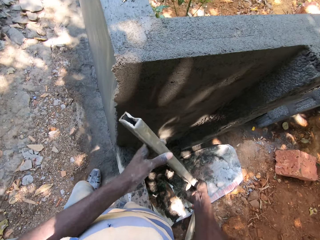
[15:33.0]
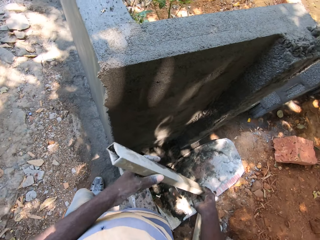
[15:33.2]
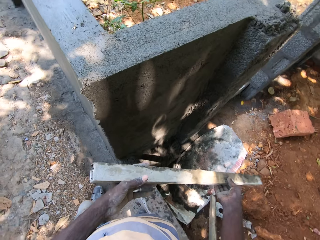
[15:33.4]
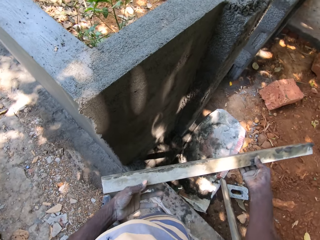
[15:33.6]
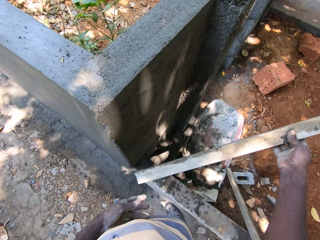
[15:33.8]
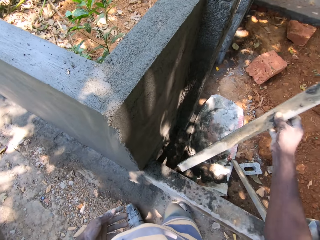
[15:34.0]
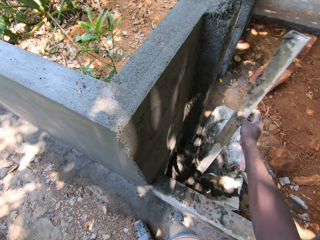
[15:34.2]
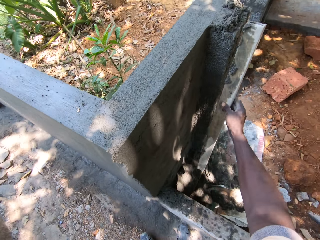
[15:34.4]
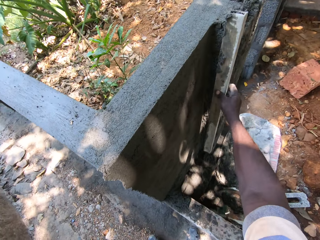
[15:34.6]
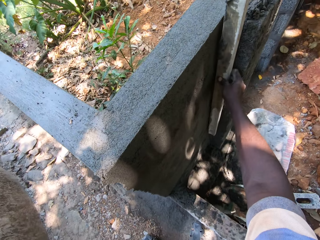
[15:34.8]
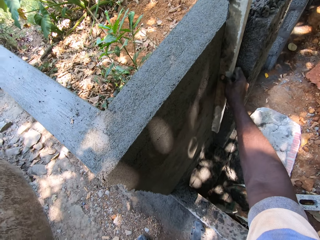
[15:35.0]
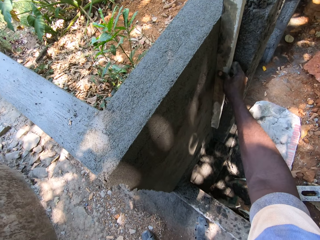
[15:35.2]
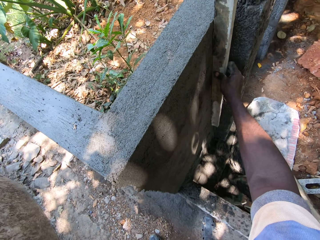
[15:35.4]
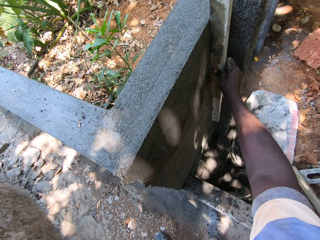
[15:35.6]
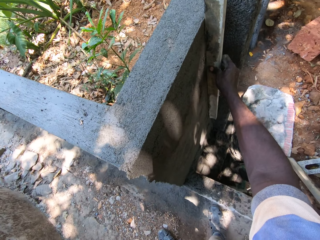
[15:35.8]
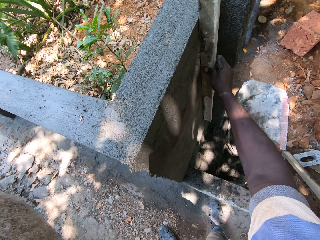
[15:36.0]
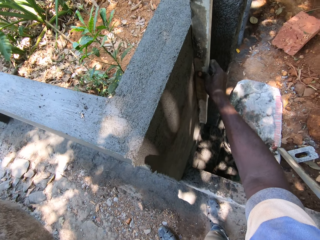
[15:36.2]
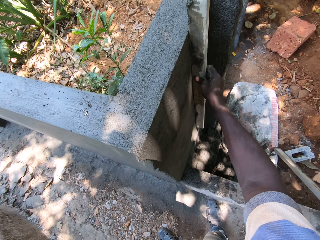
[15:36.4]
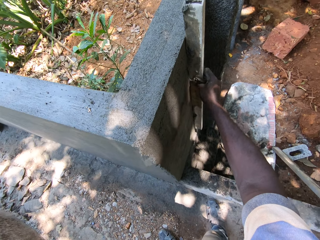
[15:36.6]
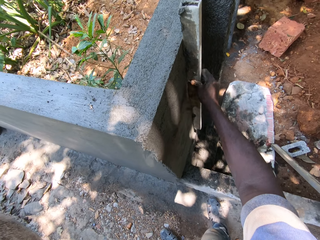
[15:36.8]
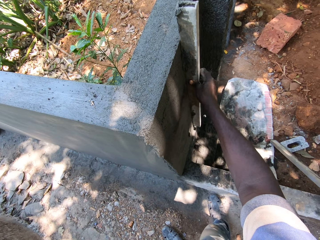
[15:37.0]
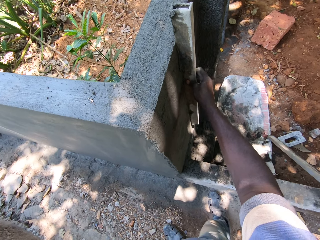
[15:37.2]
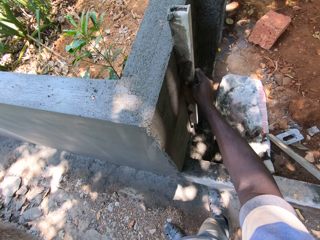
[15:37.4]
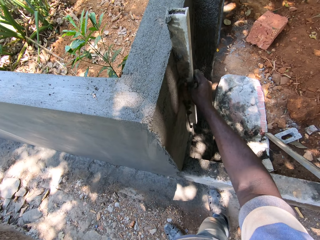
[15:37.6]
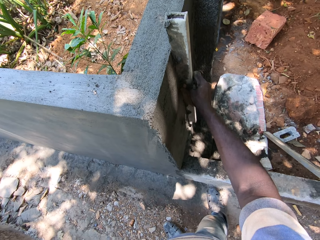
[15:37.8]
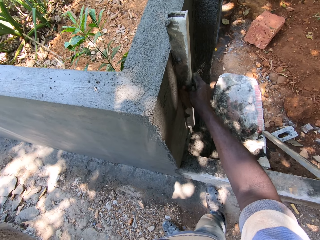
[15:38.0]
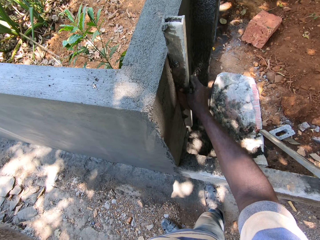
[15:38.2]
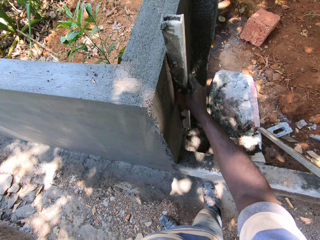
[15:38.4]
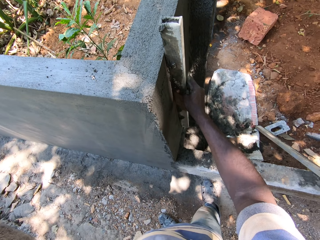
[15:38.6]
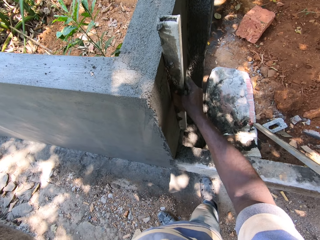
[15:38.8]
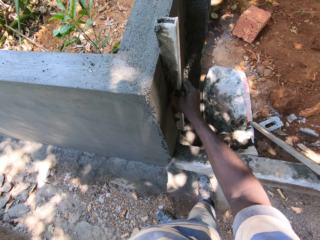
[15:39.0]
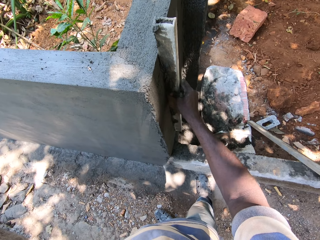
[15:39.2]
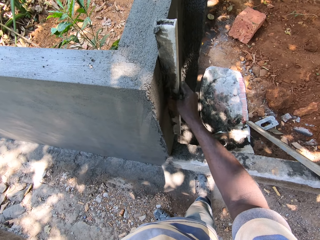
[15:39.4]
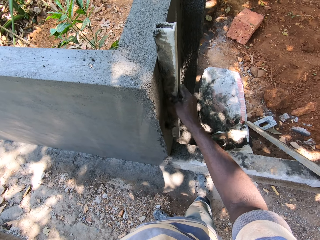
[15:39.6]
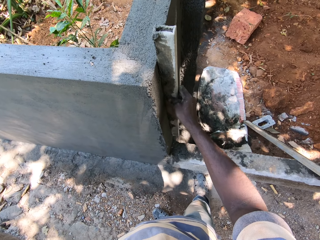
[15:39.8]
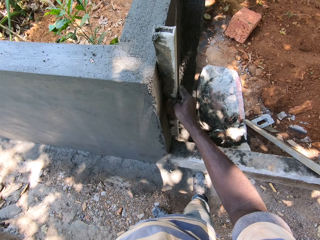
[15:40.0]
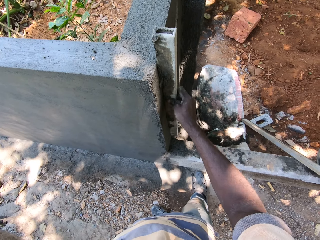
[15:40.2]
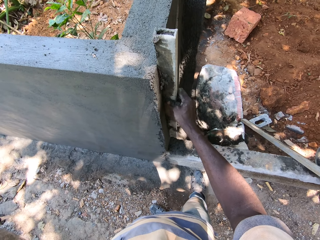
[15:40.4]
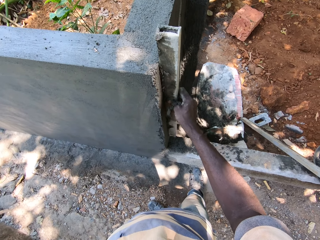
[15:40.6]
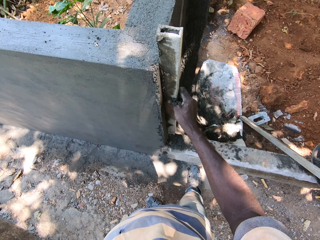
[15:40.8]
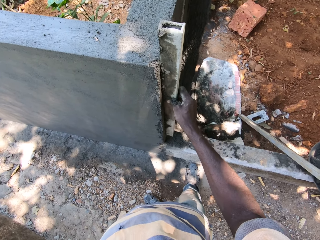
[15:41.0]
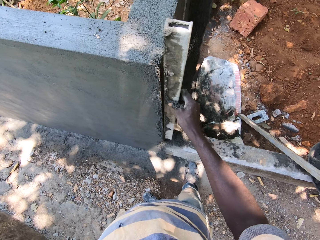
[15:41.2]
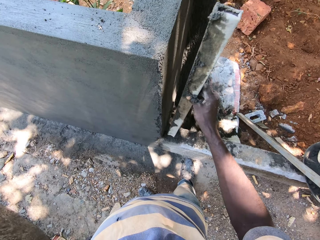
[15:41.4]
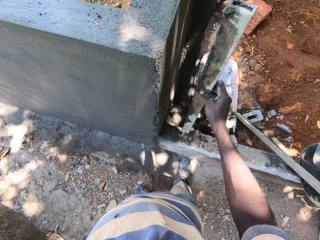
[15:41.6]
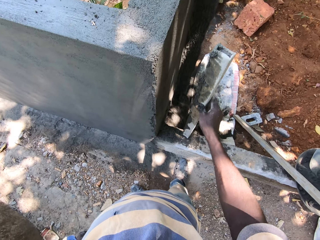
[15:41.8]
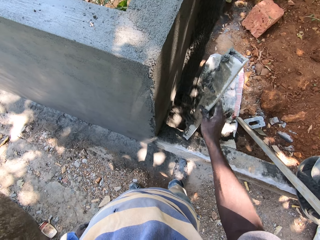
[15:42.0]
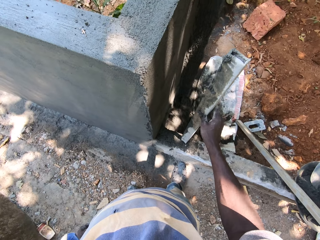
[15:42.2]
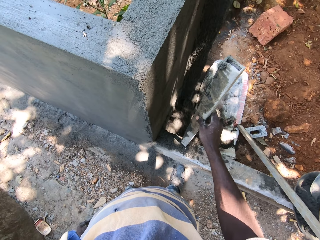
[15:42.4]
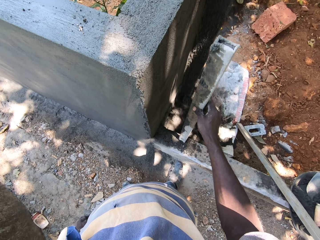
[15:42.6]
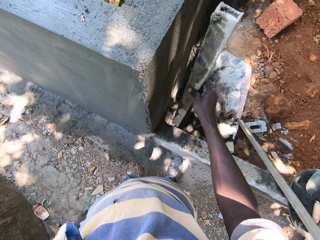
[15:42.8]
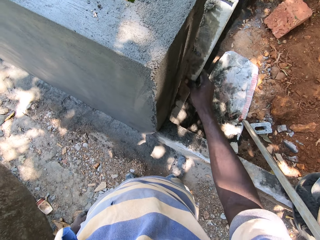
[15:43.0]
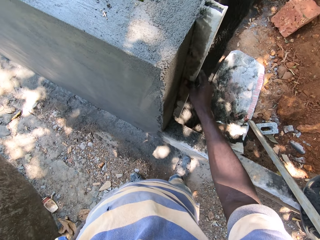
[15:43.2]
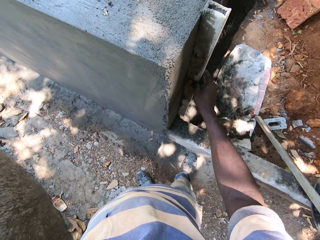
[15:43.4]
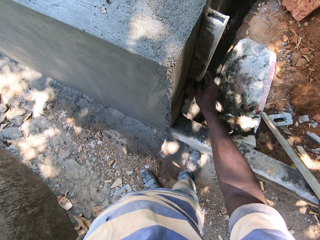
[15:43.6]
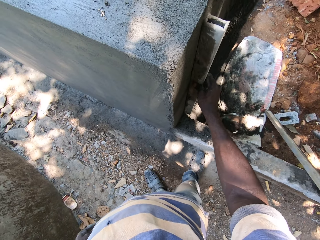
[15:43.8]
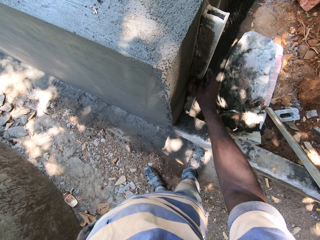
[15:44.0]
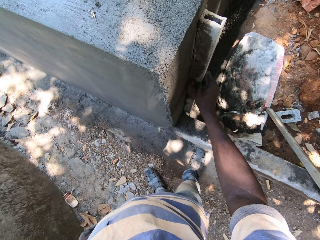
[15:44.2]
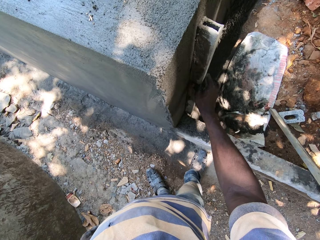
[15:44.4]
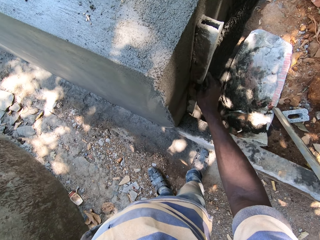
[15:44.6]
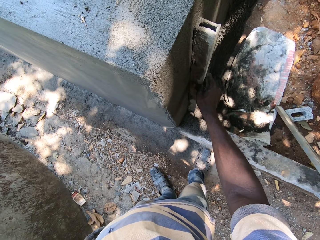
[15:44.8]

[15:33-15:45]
The camera wearer smoothens concrete on the wall with the straight pipe in his right hand.

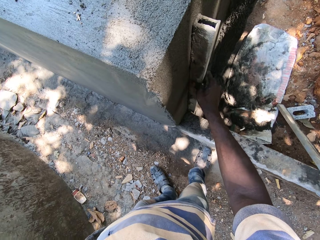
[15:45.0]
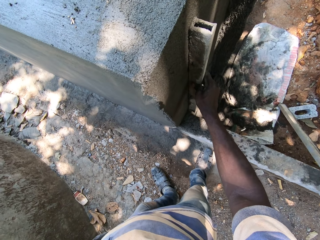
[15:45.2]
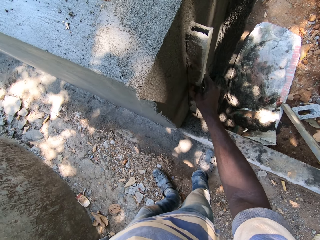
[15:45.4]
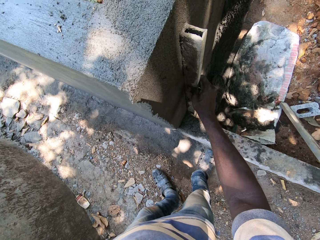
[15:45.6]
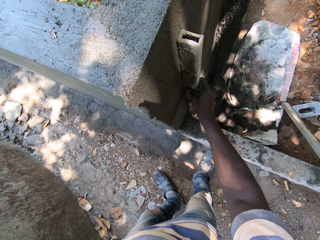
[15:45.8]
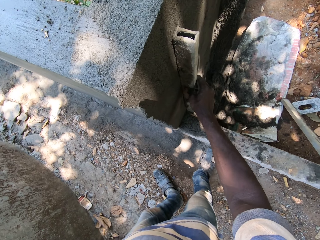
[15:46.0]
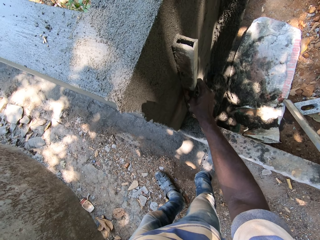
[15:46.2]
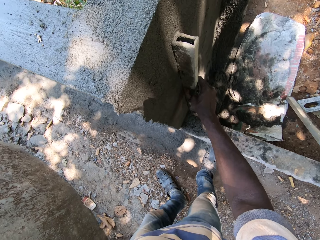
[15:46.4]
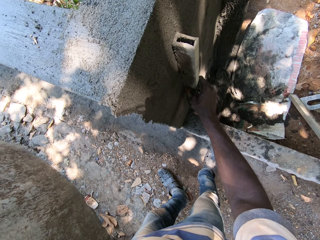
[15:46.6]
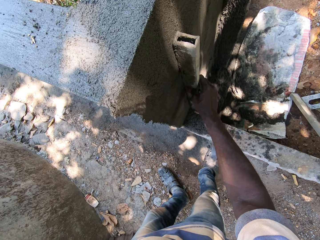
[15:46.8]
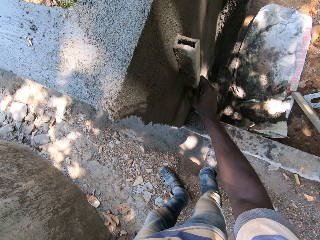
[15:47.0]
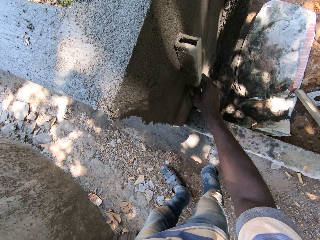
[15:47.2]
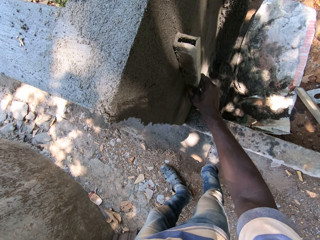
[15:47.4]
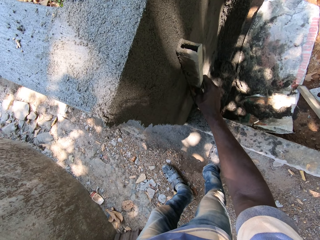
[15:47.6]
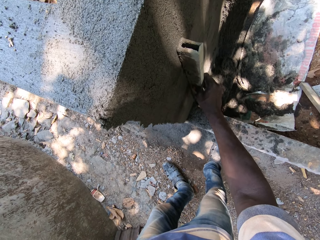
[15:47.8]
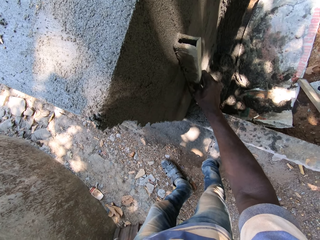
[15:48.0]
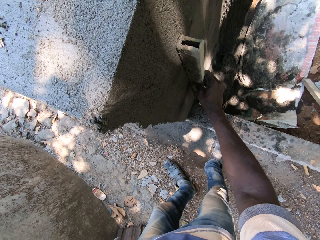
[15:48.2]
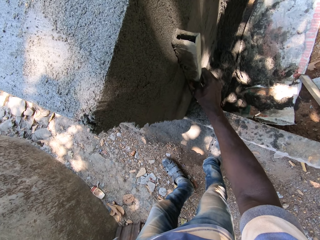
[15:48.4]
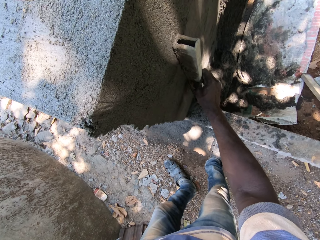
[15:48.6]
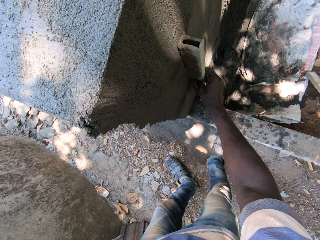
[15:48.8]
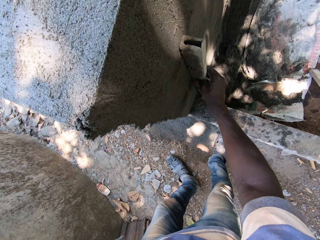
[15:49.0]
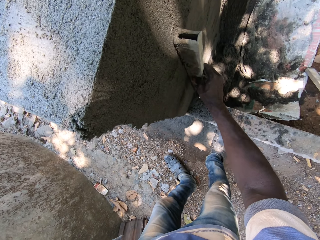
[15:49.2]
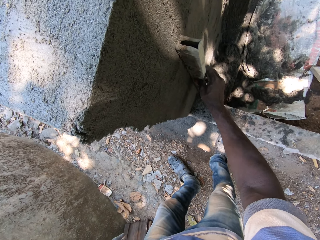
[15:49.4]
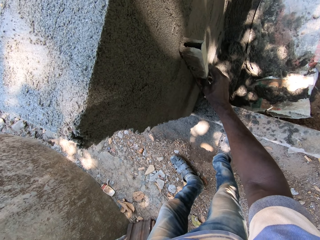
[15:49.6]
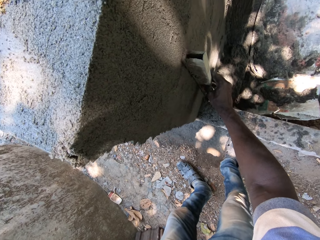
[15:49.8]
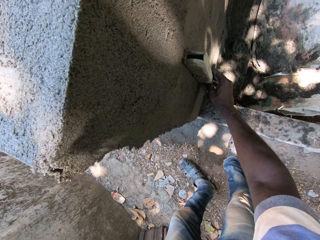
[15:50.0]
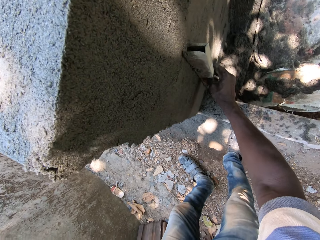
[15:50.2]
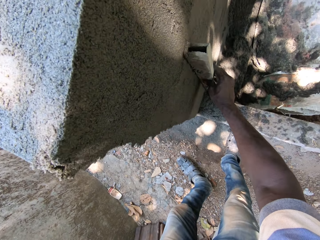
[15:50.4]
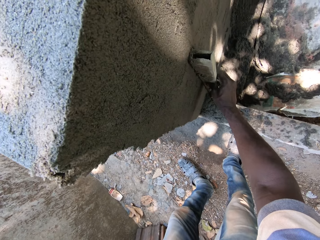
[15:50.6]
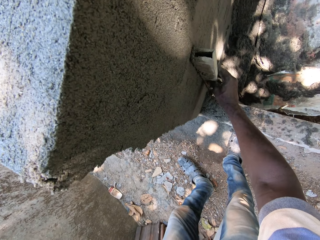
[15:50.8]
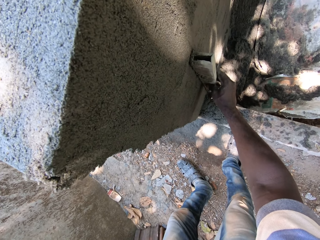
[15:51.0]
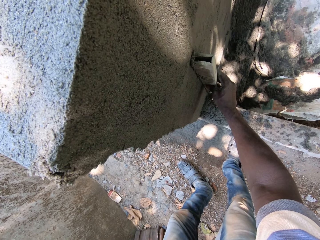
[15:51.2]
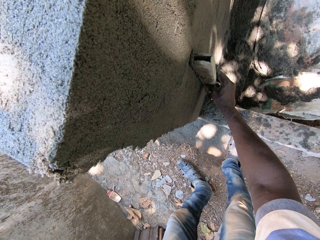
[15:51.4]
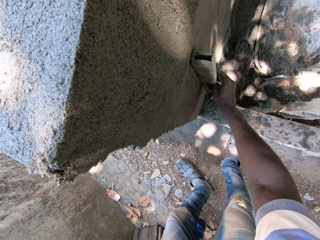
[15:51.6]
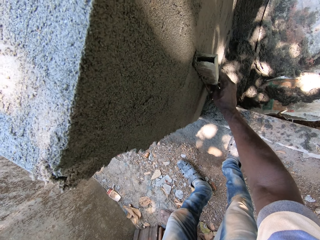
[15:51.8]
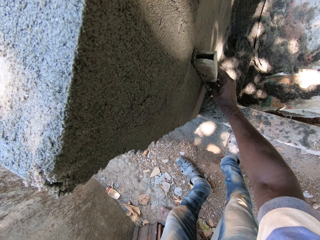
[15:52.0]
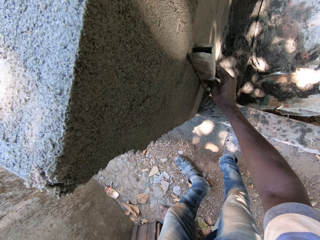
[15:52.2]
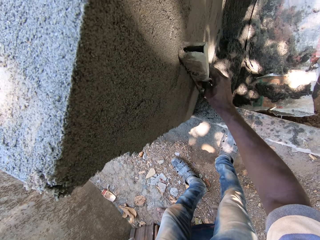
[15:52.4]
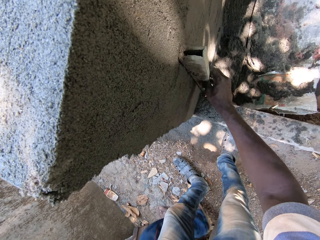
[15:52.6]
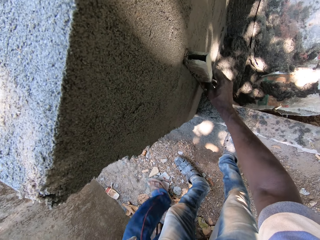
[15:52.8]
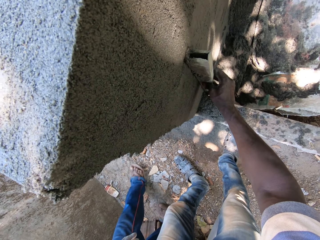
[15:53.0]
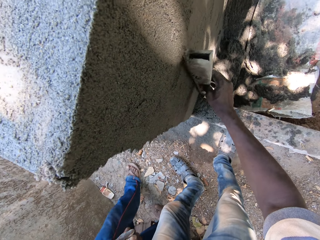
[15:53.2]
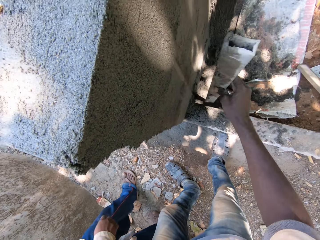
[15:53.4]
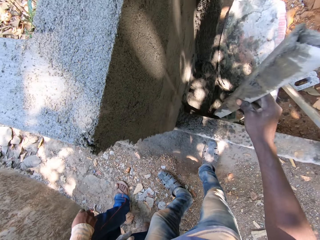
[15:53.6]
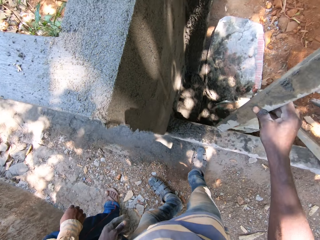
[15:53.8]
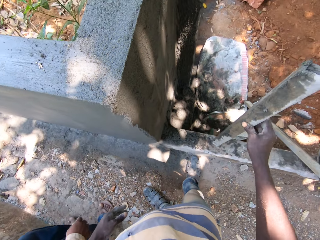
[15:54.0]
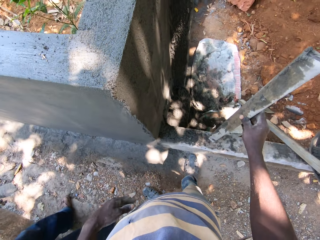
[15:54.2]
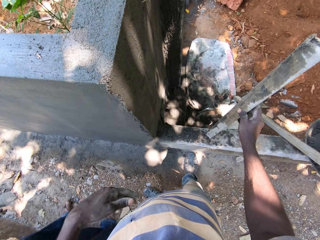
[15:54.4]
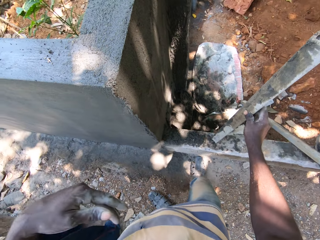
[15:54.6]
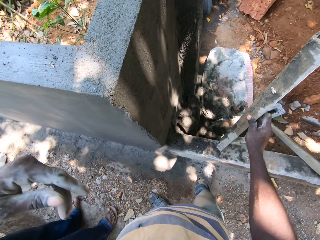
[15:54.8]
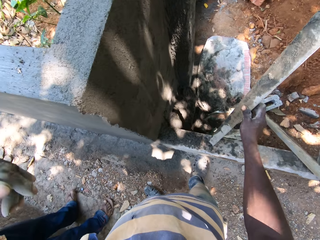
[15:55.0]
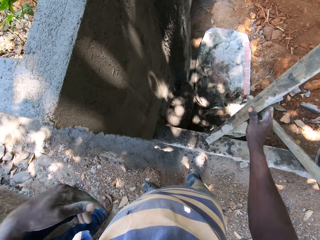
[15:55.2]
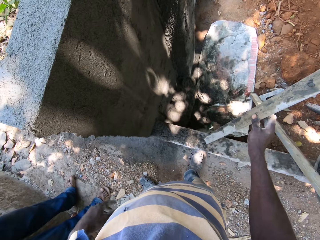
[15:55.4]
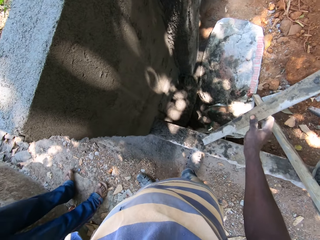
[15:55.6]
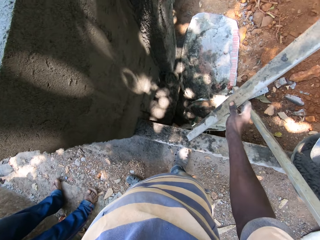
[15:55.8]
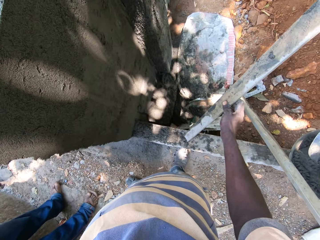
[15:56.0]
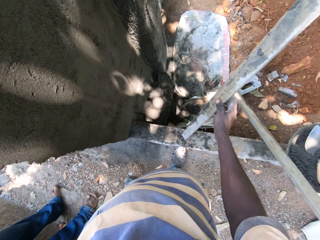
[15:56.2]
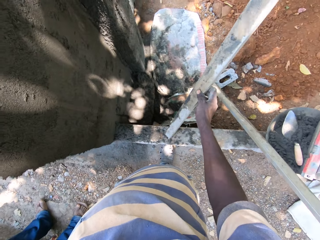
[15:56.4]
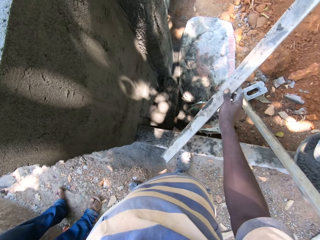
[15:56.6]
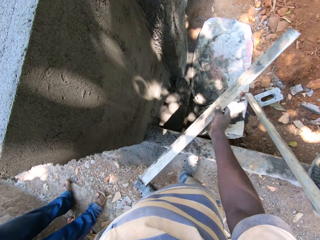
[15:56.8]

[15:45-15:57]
The camera wearer removes the straight pipe in his right hand from the wall. He holds the aluminum rod.
